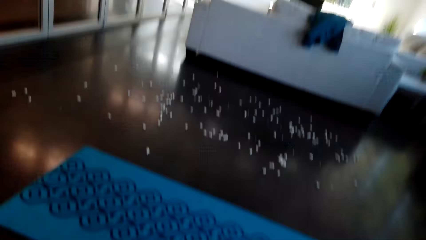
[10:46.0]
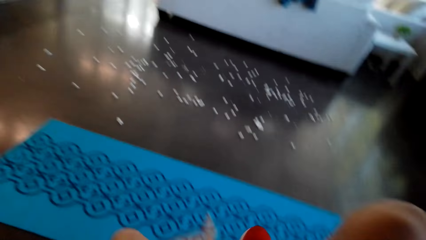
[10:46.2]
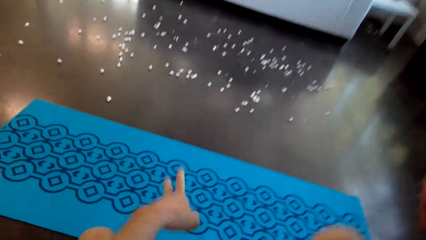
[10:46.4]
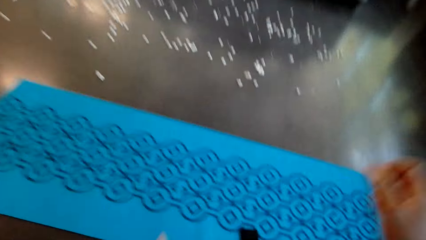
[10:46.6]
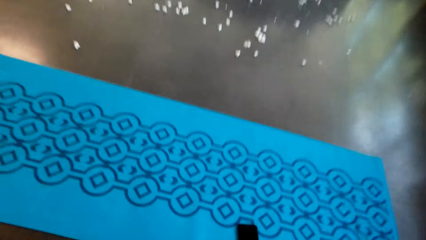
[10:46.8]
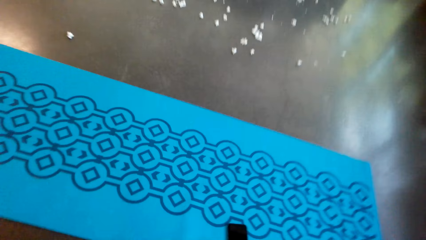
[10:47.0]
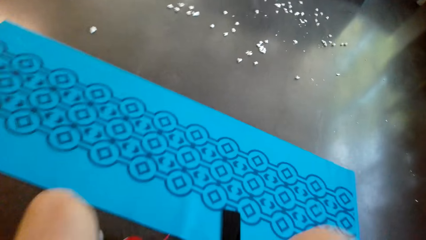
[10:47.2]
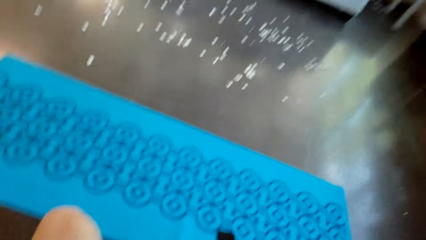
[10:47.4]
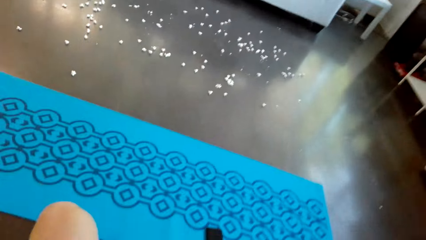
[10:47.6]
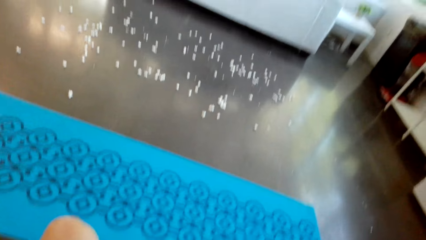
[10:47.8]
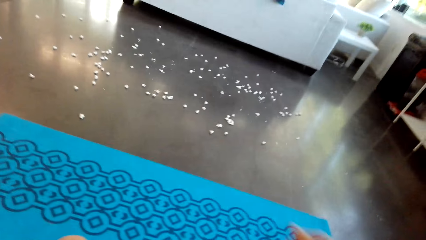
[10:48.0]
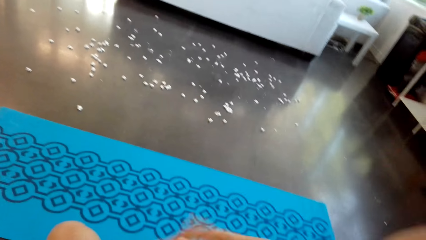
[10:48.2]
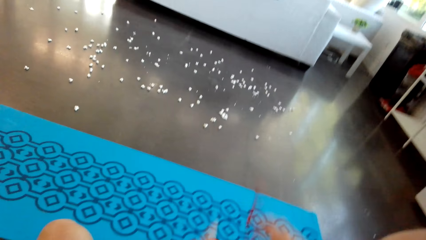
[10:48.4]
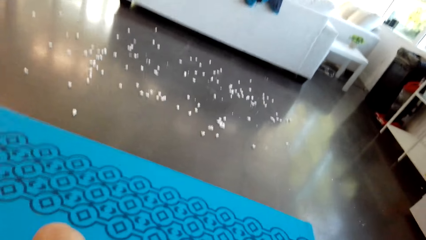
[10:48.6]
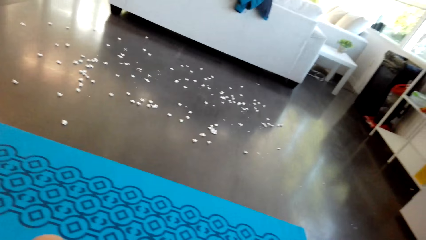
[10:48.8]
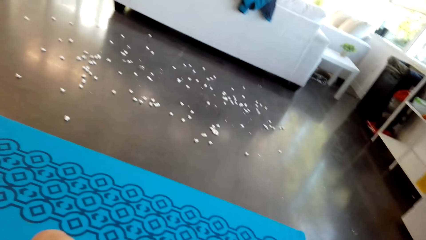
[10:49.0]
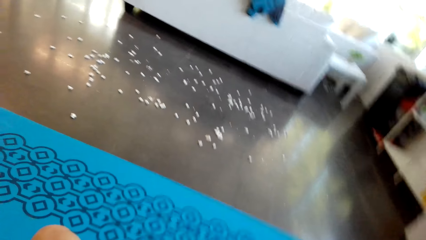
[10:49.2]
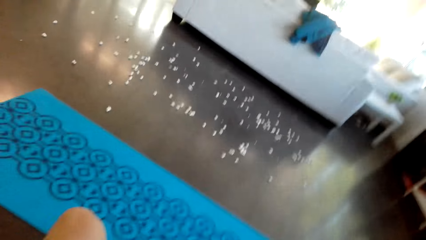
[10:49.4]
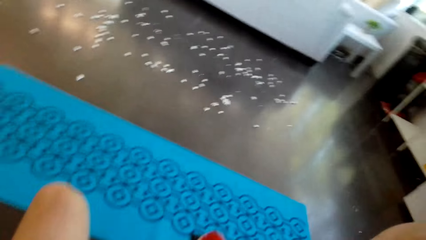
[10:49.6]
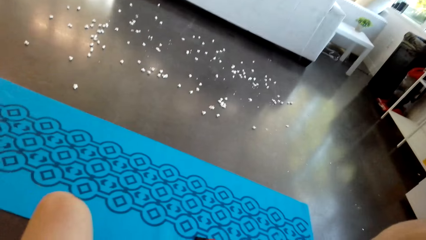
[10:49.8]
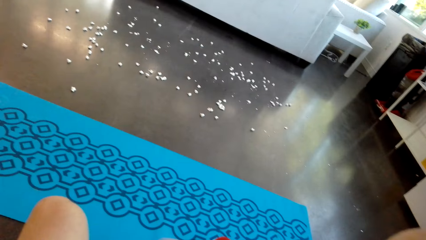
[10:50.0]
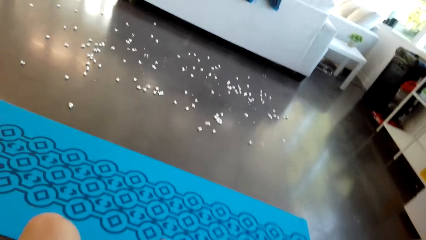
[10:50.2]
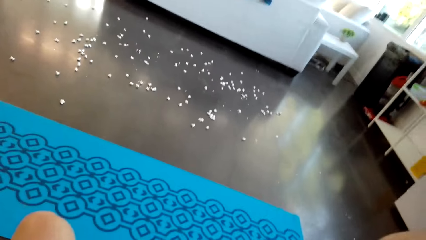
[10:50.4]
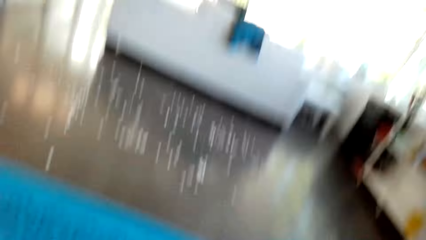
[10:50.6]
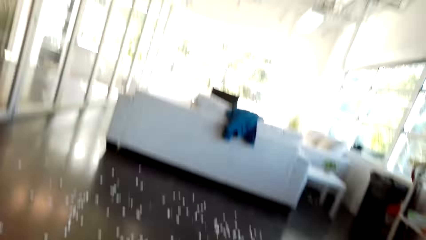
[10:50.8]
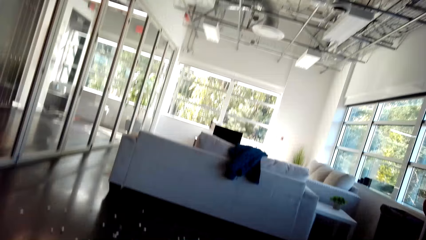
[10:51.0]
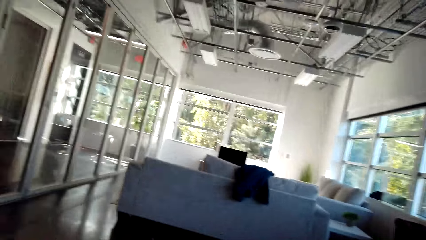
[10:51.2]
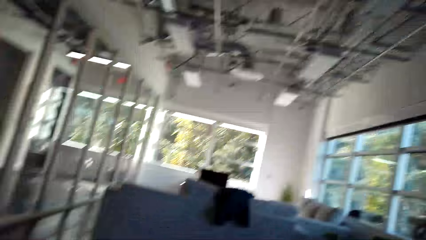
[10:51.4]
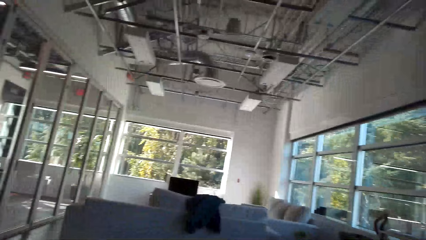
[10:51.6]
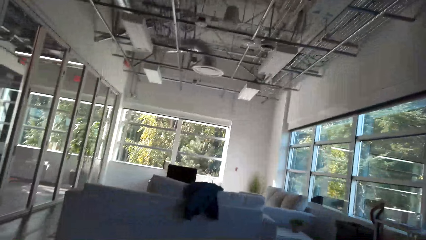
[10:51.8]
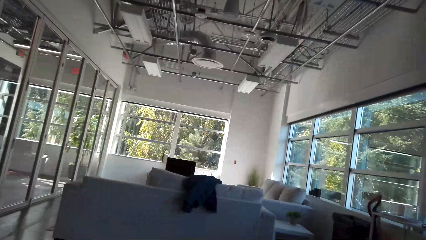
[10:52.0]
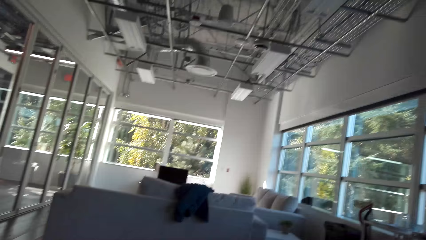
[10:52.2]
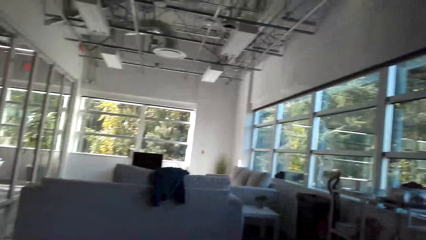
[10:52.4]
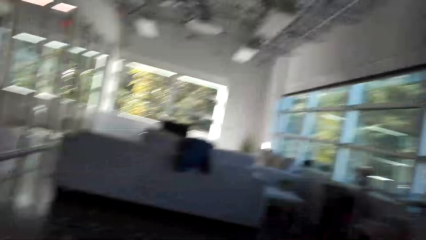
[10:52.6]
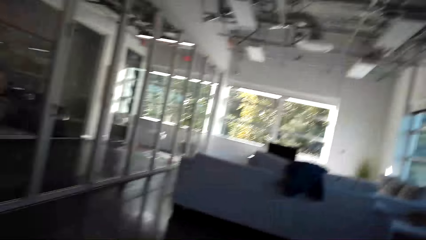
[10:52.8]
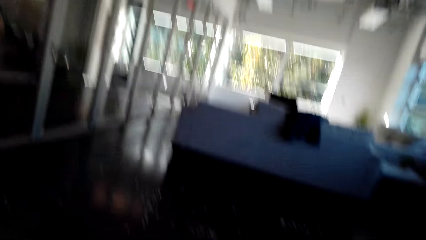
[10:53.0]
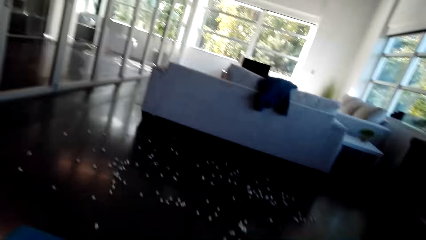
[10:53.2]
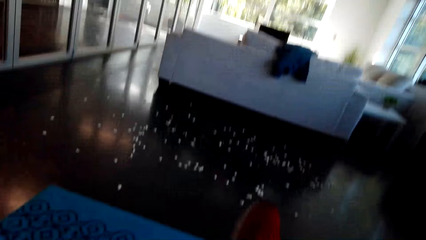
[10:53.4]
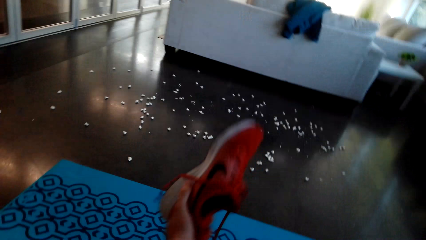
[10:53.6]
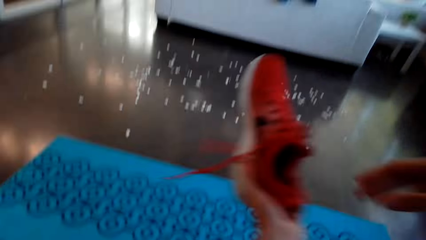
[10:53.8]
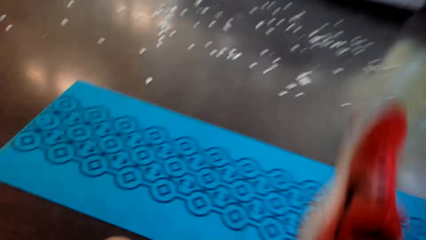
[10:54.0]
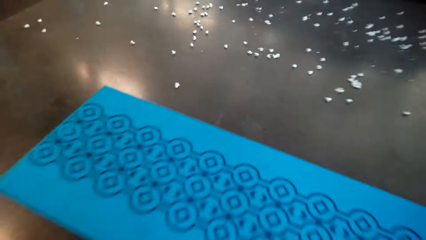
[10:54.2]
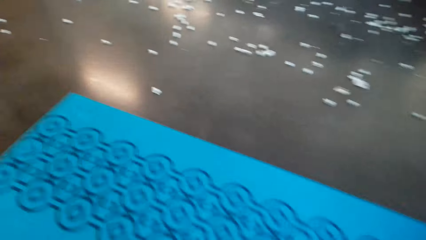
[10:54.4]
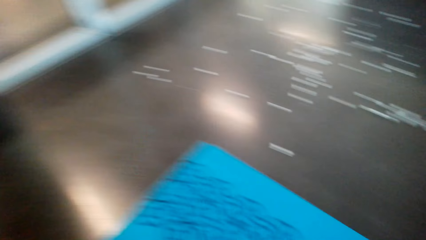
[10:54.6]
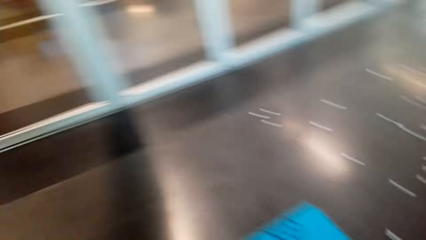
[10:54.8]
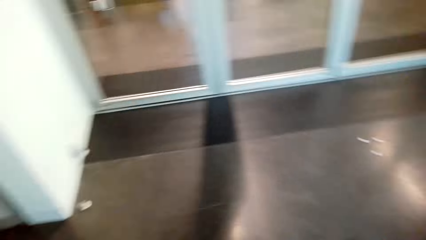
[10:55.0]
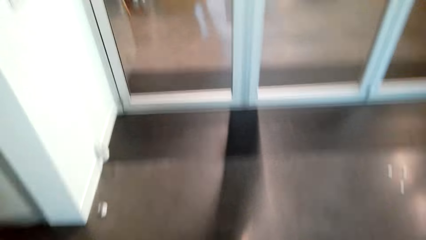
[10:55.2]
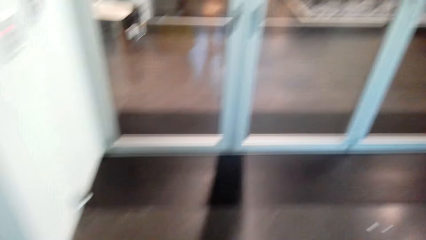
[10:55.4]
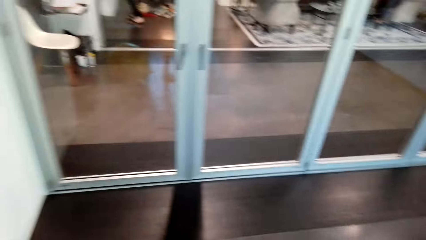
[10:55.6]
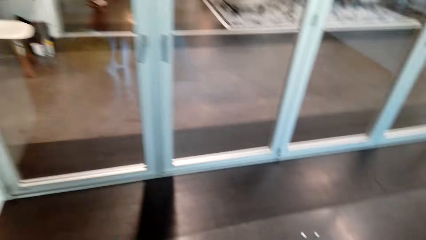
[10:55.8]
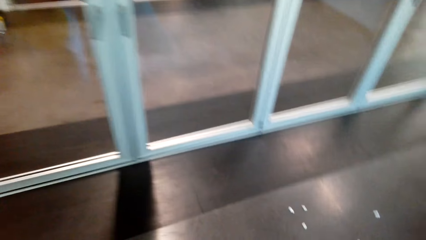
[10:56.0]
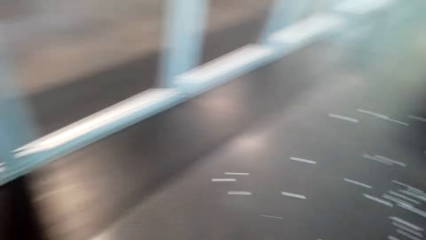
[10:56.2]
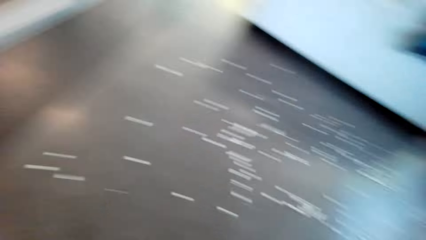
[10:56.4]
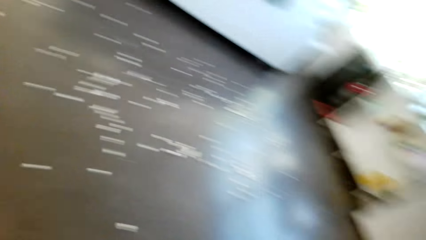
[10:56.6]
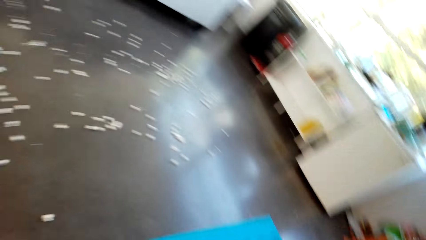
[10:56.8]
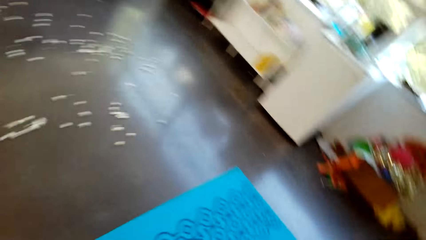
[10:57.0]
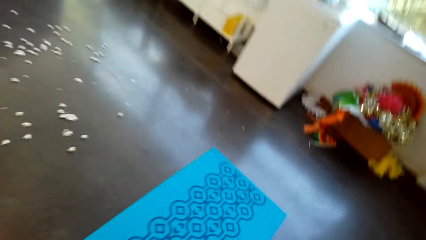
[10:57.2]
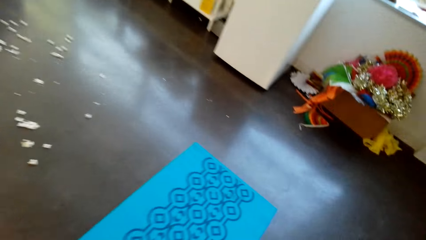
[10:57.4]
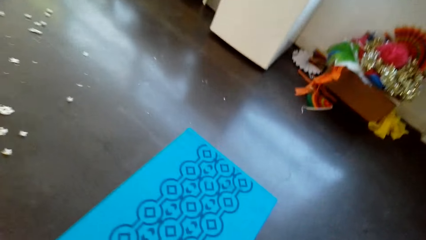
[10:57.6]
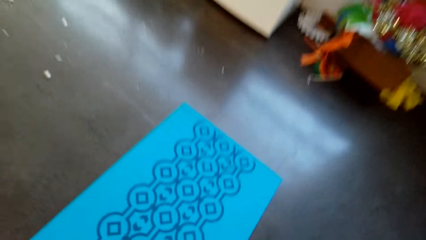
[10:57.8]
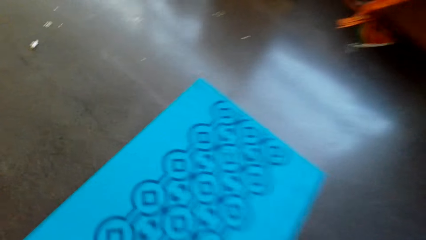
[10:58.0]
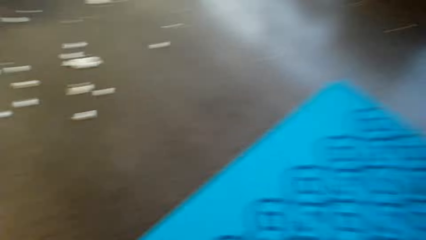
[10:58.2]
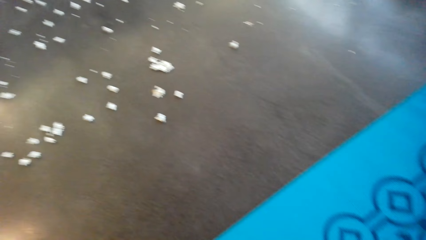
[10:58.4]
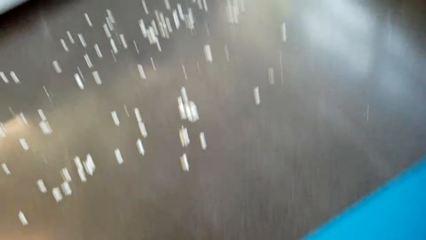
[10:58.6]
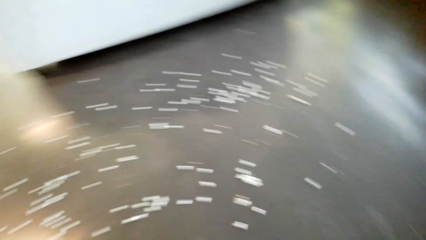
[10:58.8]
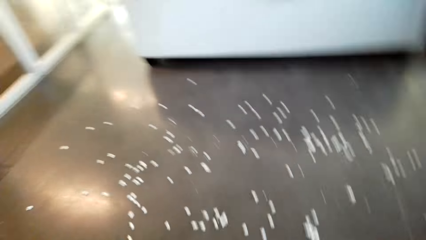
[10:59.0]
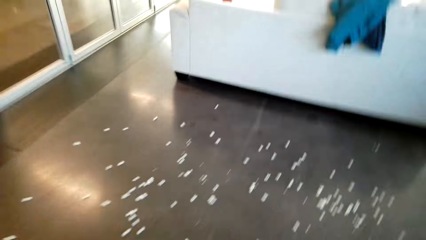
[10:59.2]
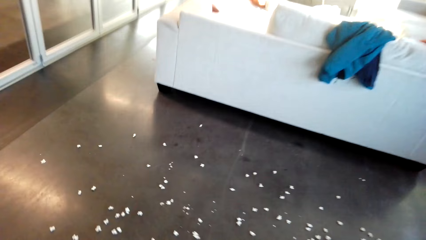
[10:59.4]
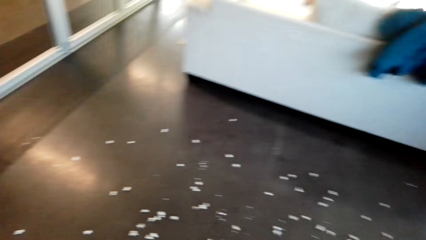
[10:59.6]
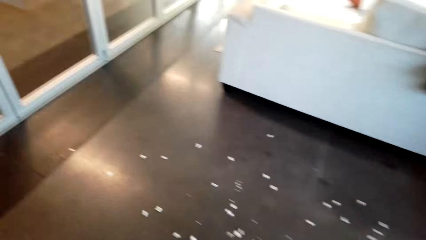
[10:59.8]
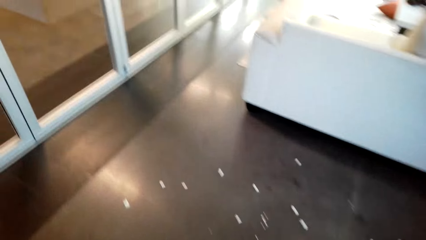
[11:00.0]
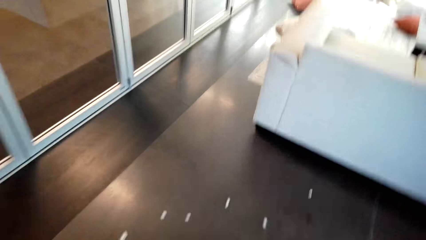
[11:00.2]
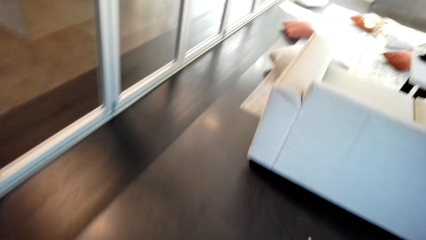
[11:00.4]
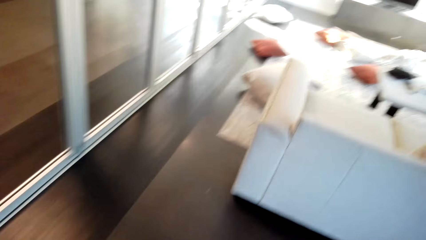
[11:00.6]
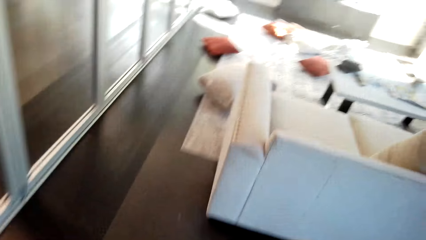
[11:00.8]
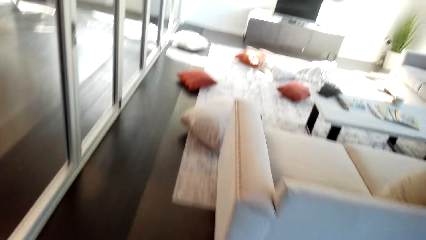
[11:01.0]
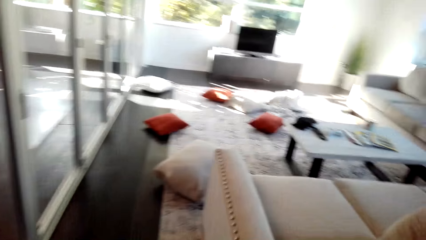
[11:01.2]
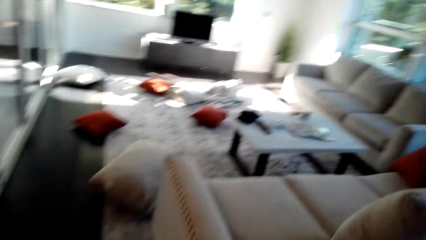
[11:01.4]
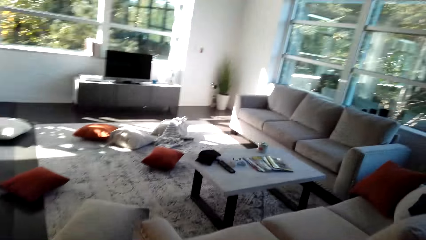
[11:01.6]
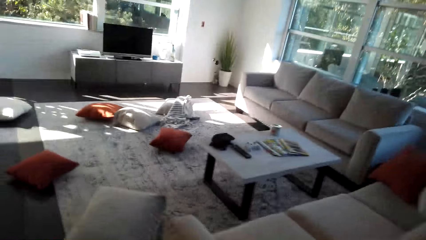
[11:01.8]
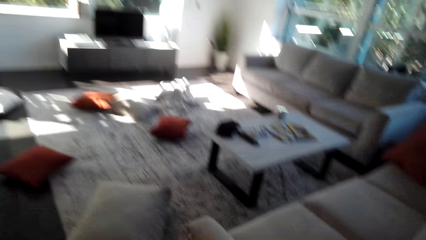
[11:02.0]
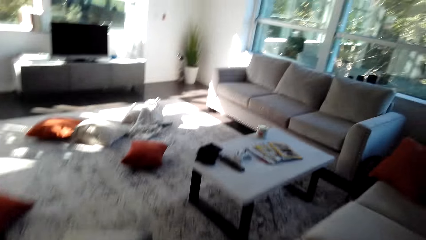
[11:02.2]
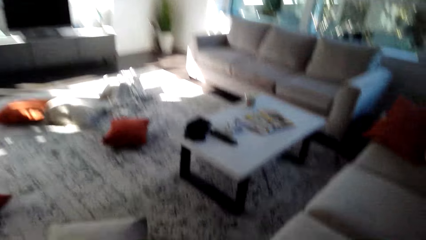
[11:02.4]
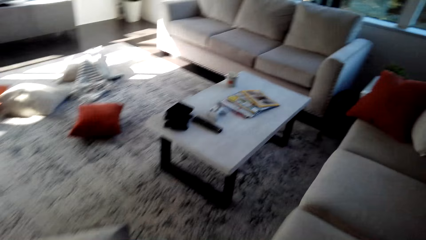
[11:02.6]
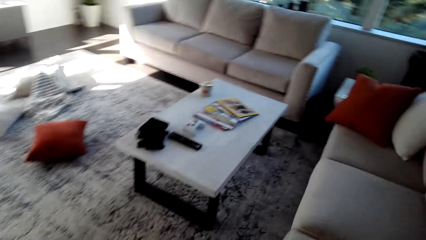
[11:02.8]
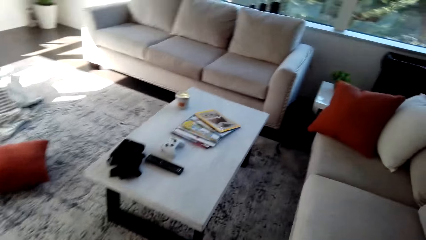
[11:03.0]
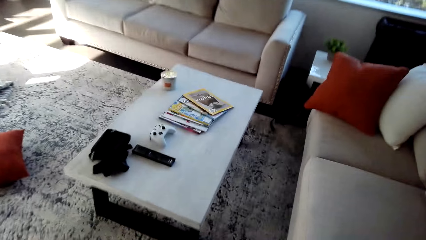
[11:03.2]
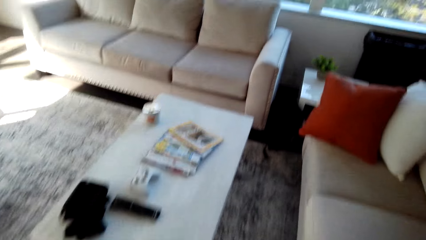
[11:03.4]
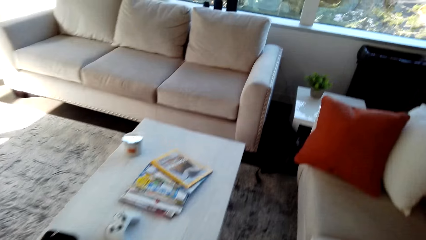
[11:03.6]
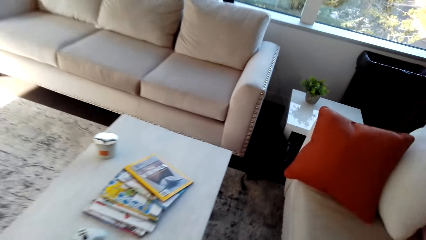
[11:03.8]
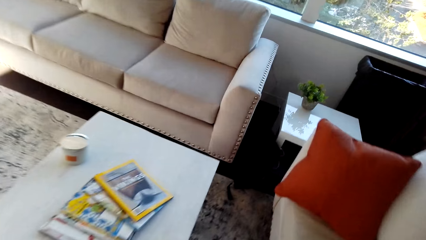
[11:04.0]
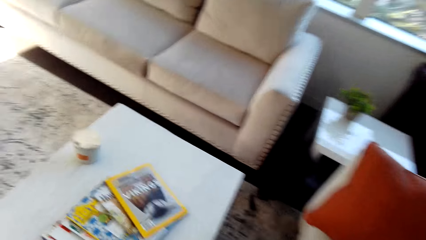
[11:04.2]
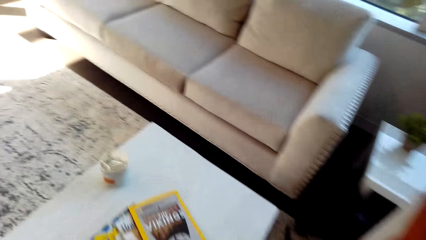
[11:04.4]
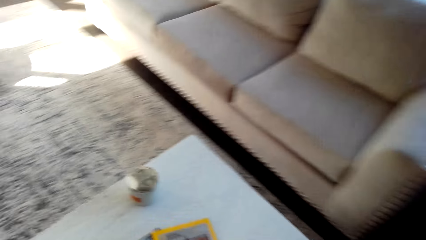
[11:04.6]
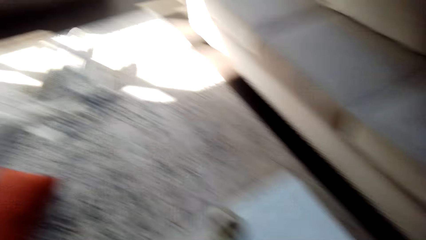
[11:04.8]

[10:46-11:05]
The camera wearer removes the shoe. They pick up the shoe. They walk around the house. They walk around the room.
